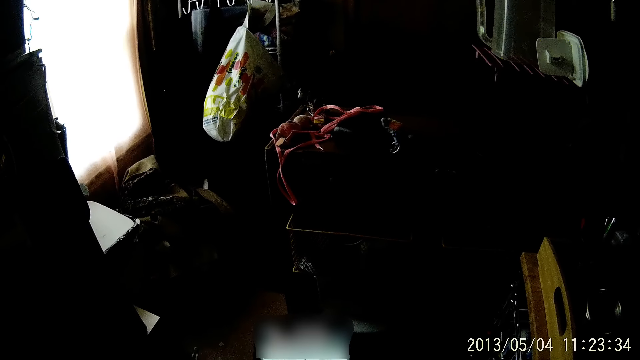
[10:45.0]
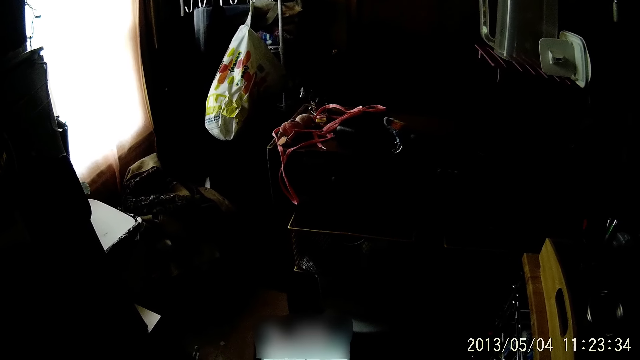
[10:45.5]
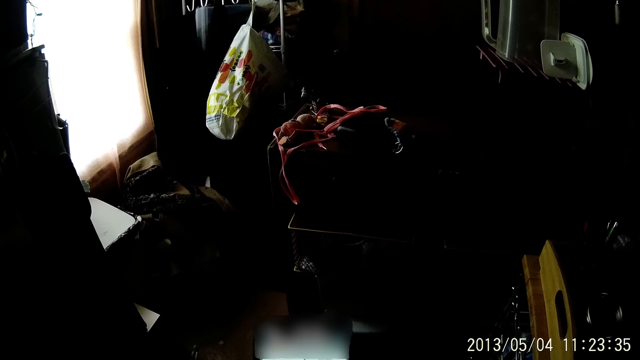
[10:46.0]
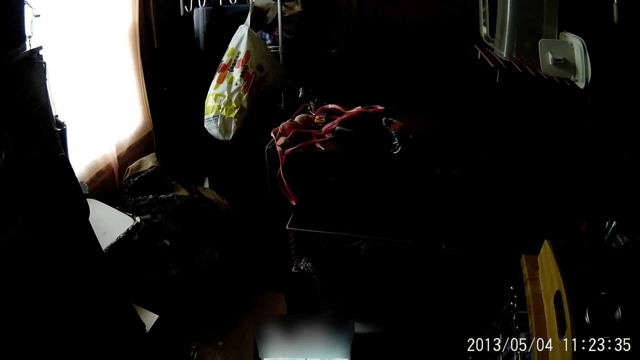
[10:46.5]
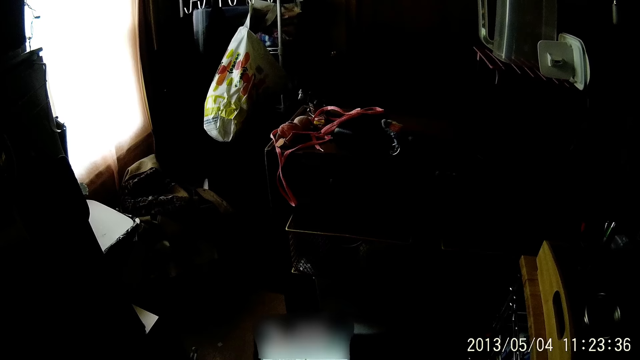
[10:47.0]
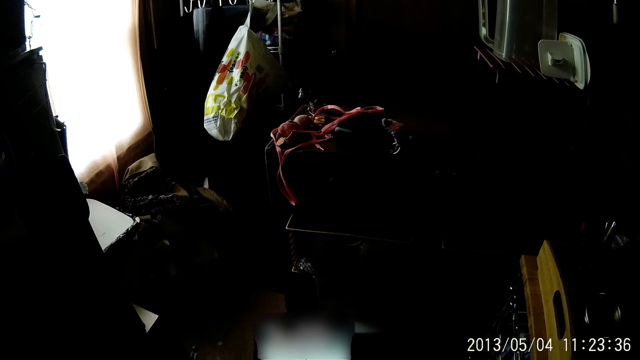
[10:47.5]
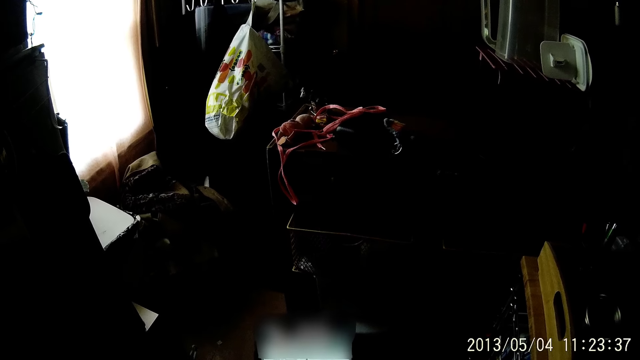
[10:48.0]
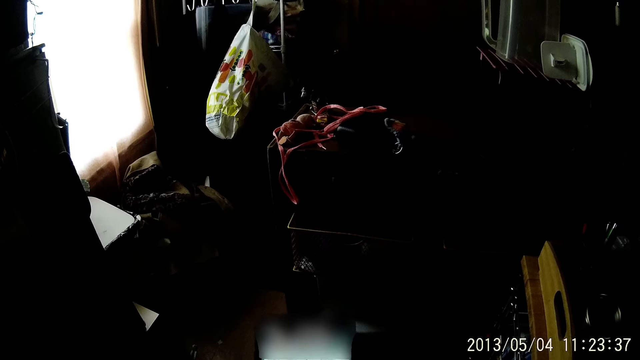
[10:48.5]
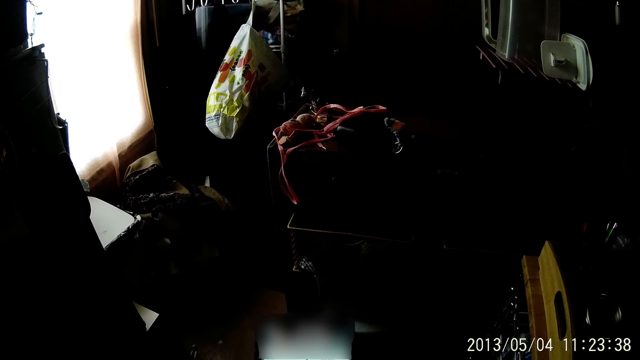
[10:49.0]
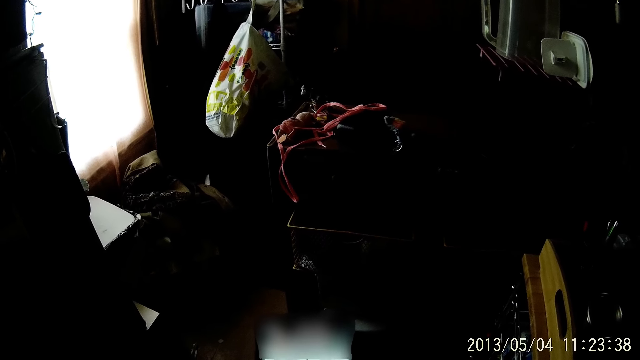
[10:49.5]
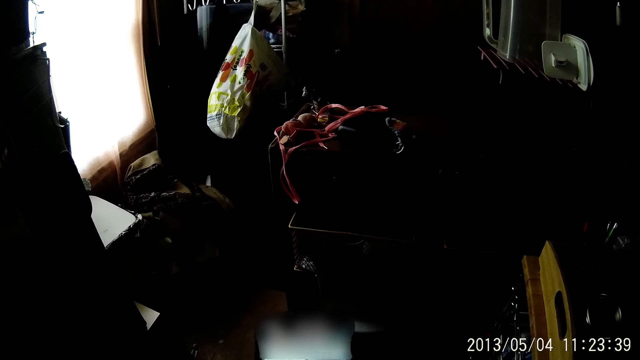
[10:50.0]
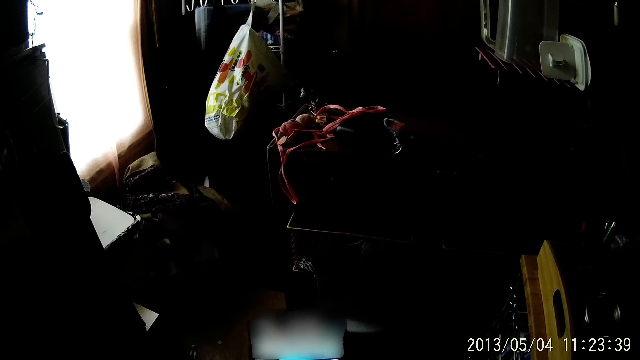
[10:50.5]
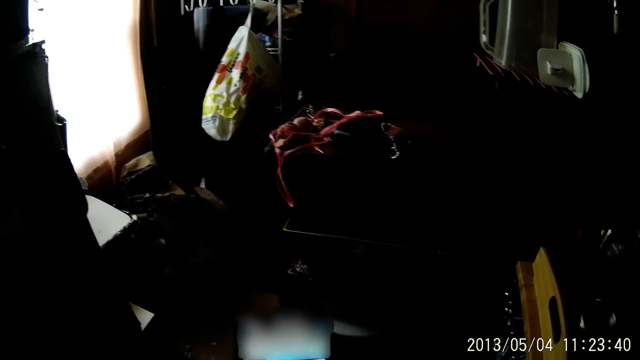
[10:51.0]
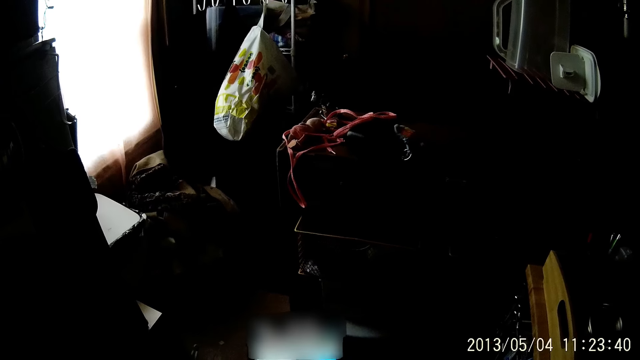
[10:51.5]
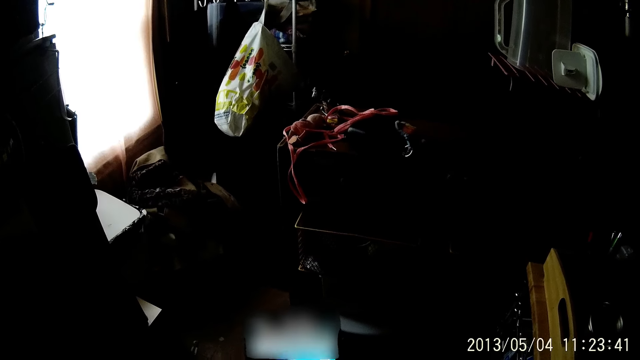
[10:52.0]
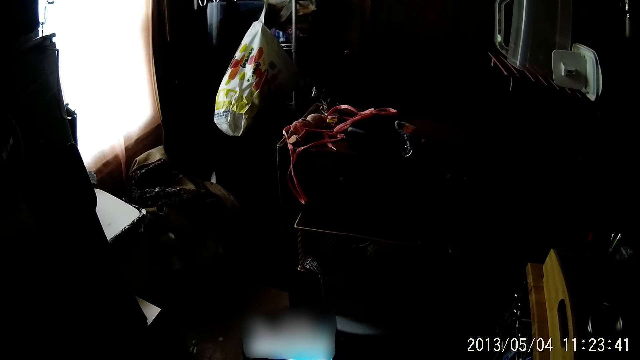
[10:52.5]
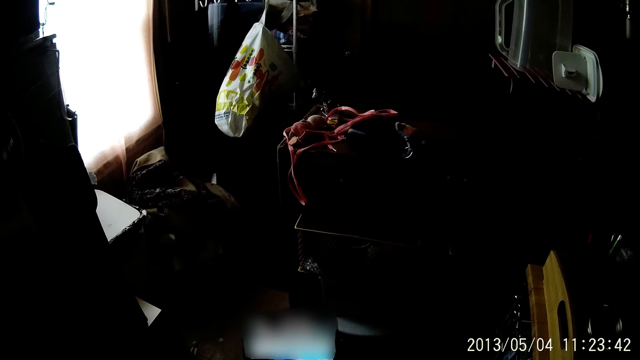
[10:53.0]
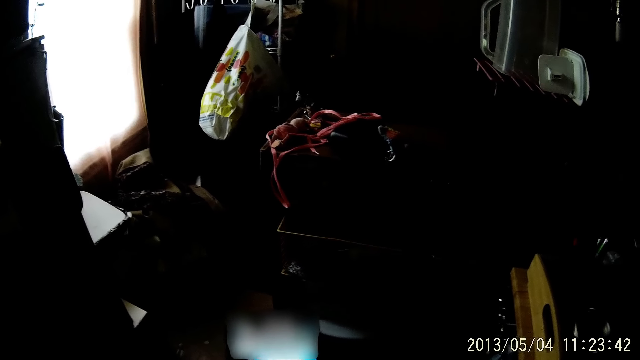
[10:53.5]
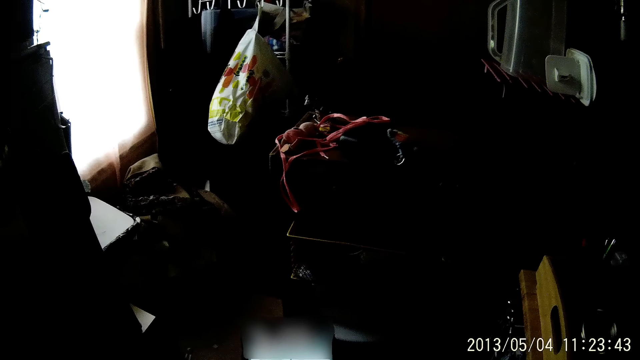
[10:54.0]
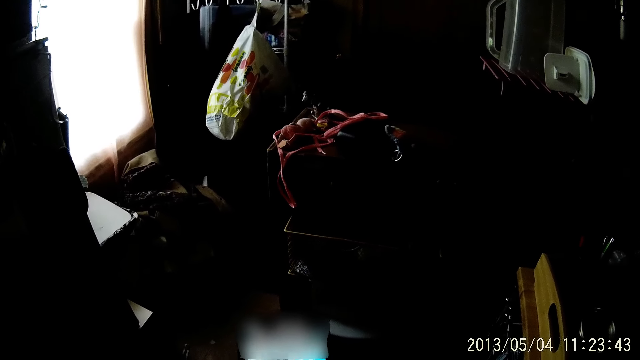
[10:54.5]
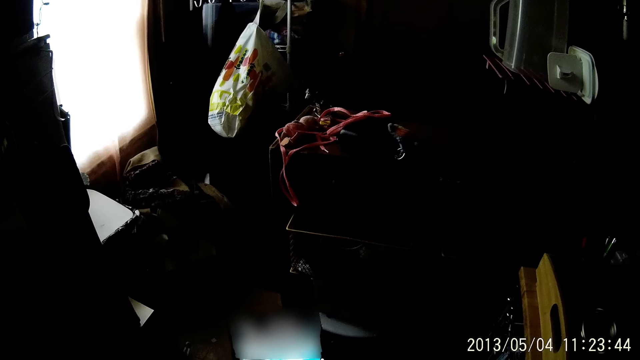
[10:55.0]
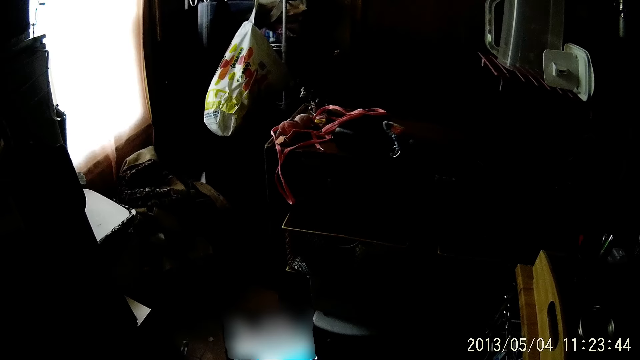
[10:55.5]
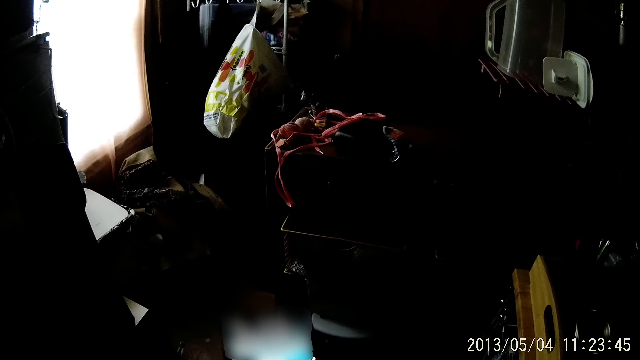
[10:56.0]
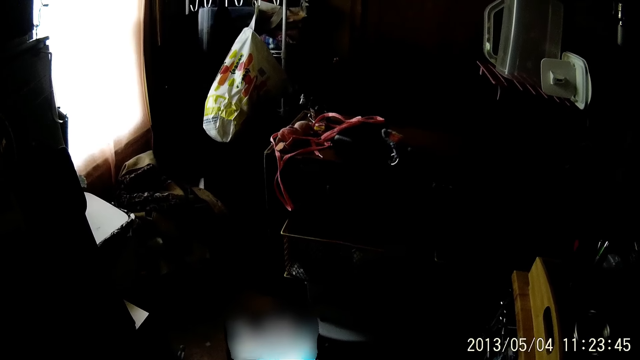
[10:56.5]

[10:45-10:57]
The camera wearer looks at the phone.

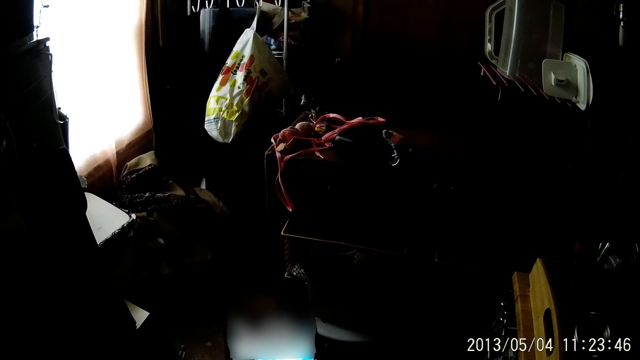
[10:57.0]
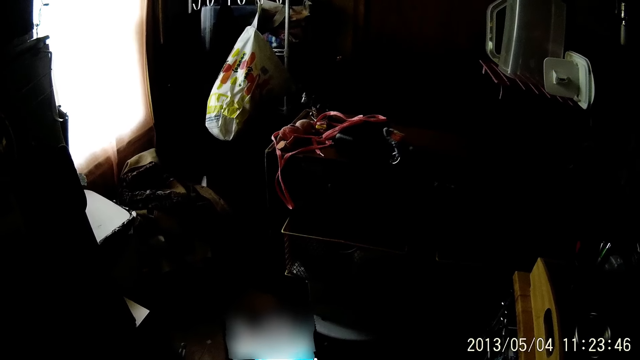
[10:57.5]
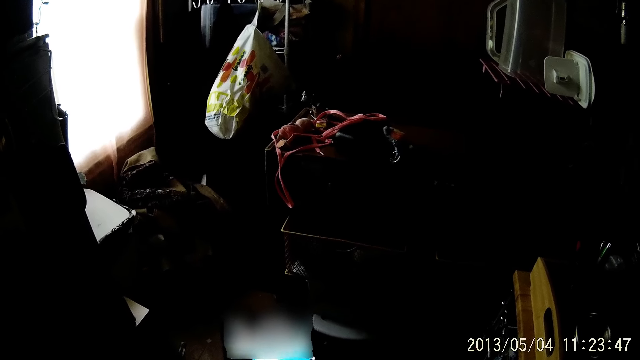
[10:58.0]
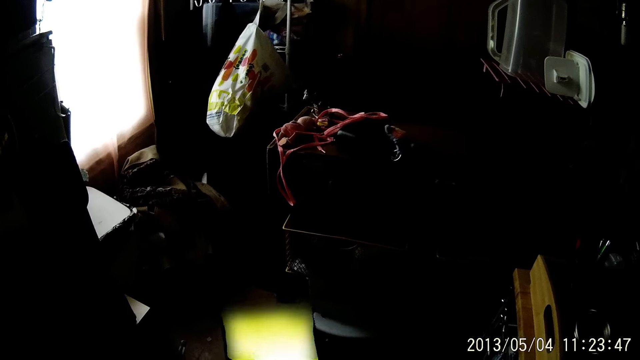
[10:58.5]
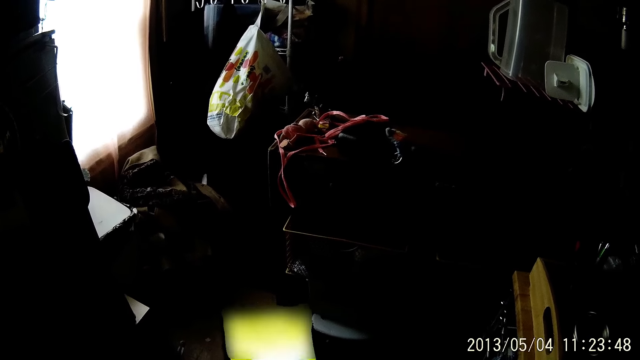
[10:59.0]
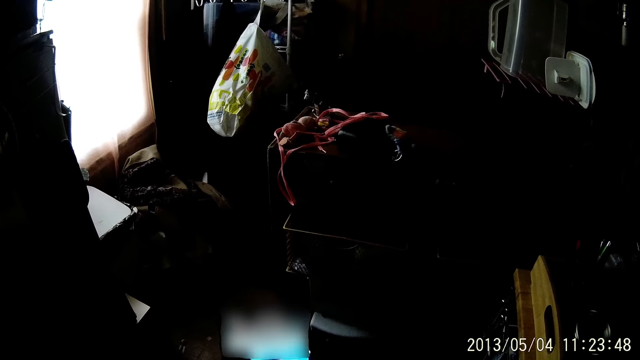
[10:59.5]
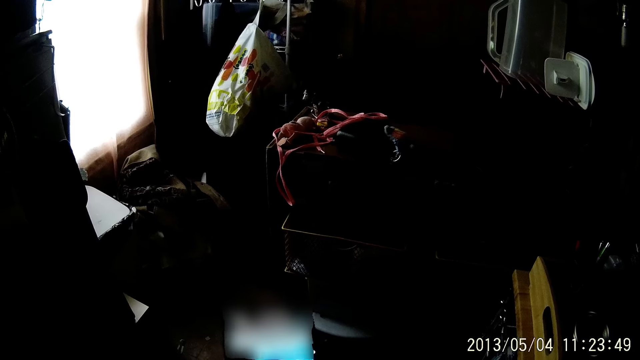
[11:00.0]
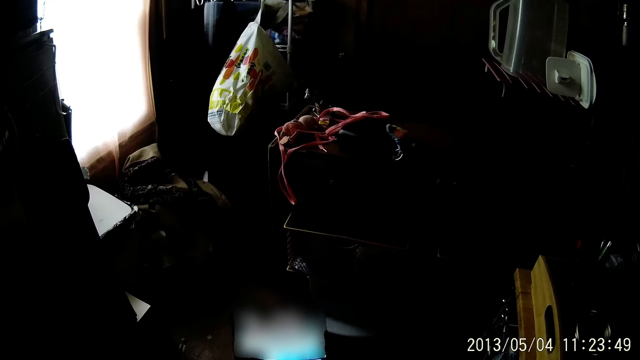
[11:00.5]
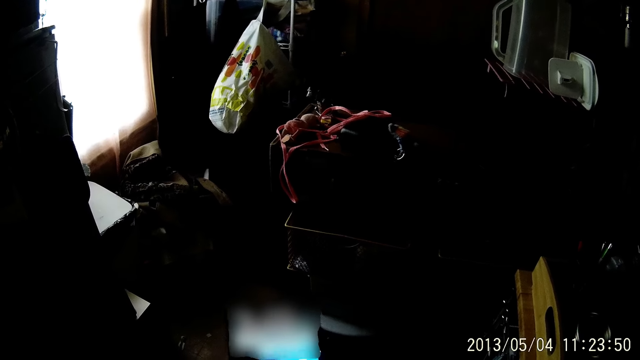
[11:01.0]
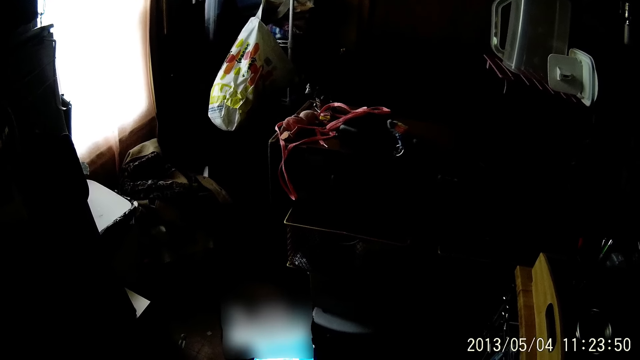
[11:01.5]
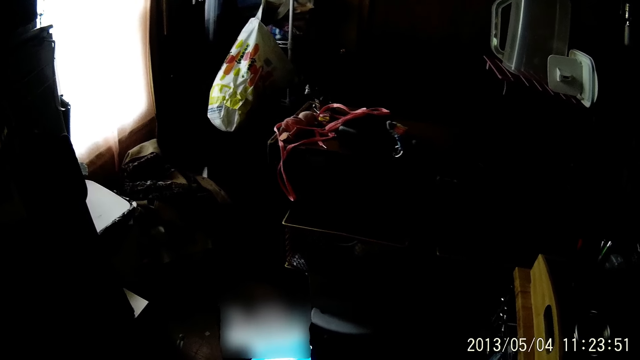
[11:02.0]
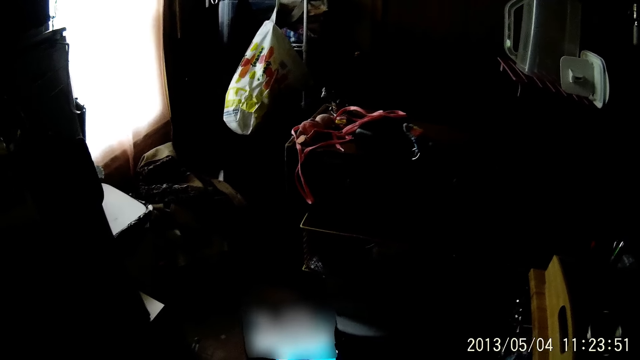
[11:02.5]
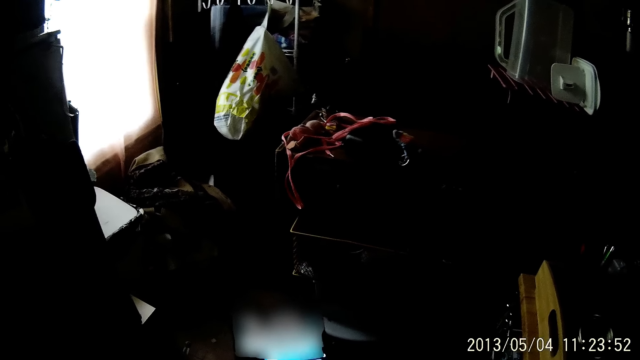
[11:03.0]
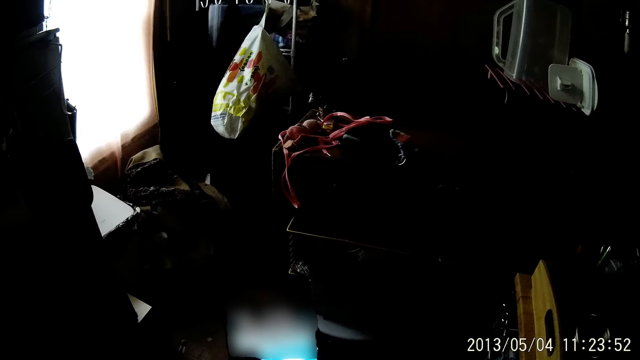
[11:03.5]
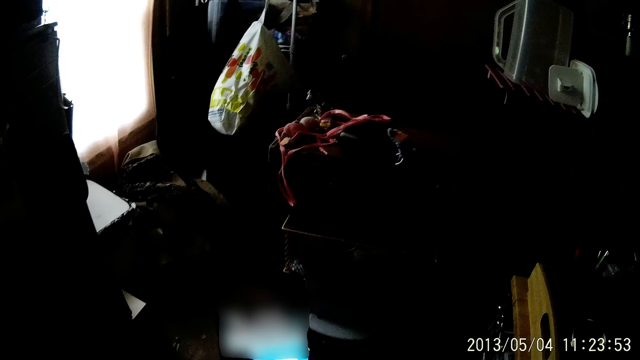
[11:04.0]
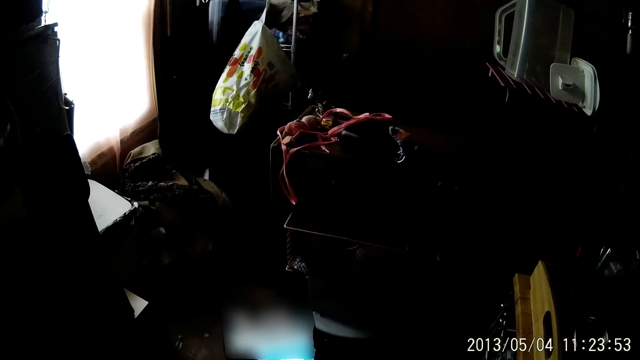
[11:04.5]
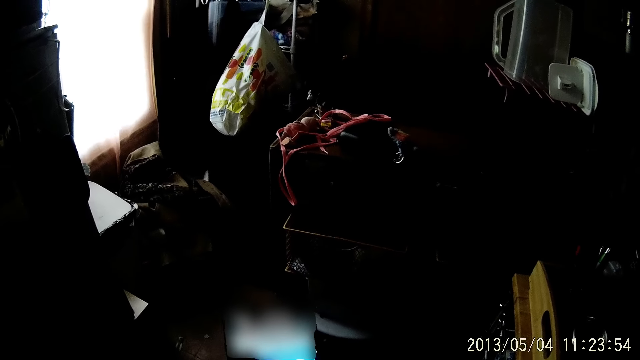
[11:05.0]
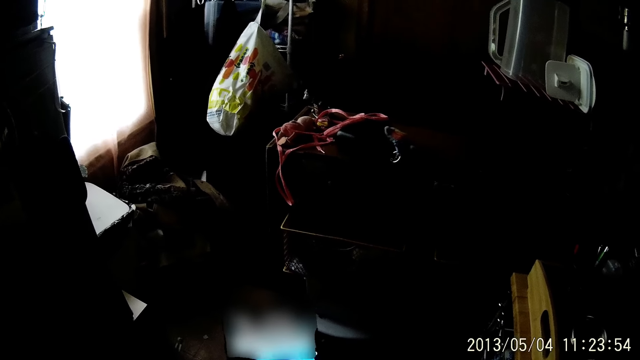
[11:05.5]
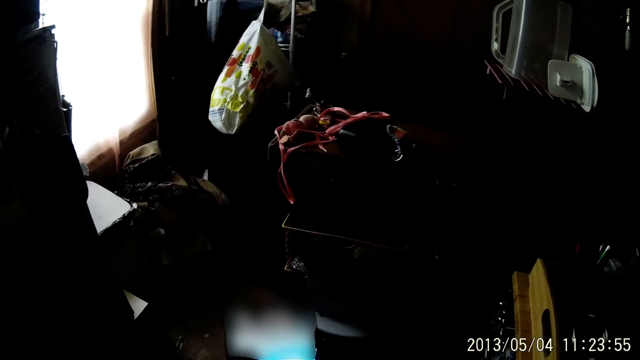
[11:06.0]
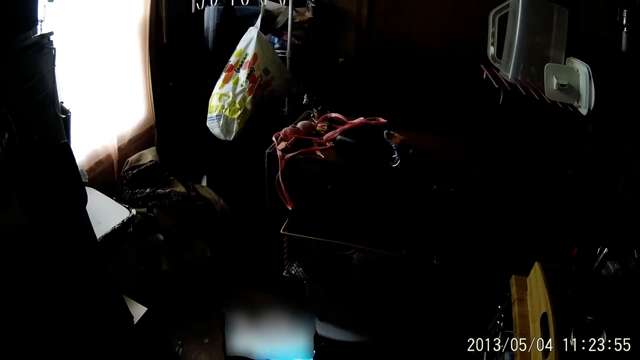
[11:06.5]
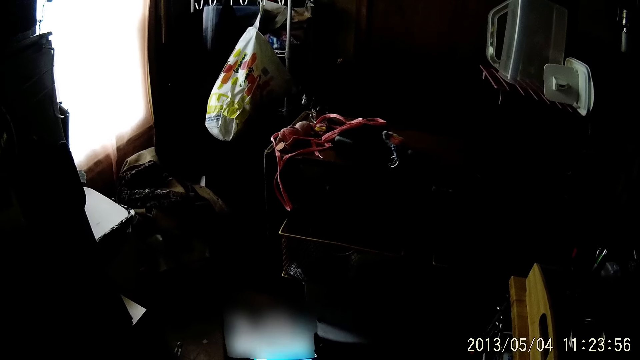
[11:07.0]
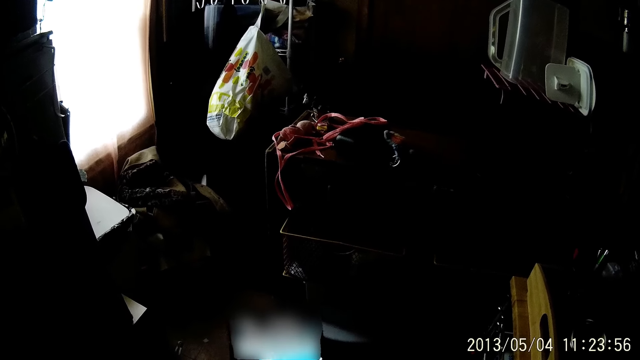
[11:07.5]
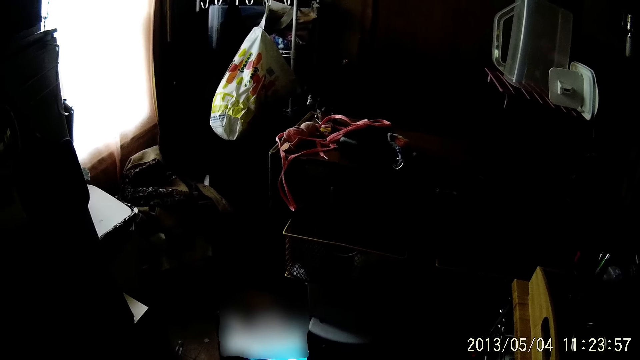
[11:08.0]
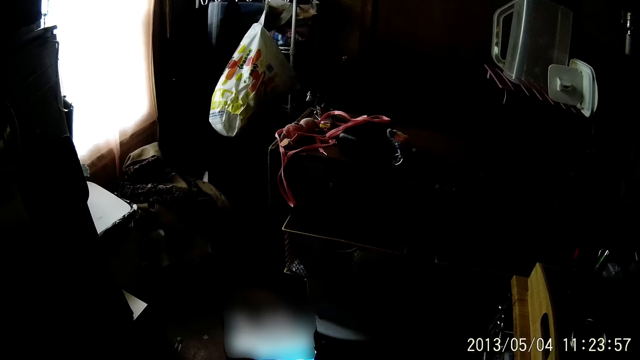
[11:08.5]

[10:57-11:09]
The camera wearer dials the phone. They scroll the phone. They dial the phone.
